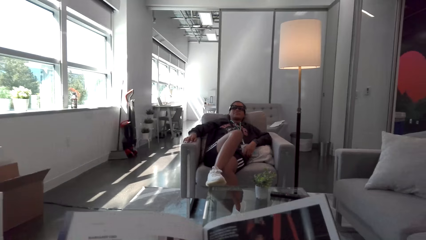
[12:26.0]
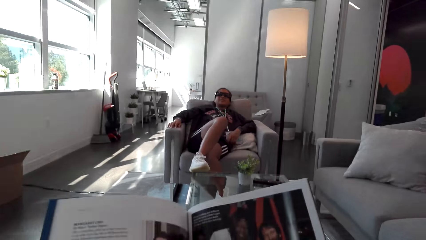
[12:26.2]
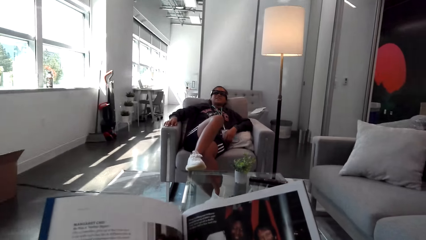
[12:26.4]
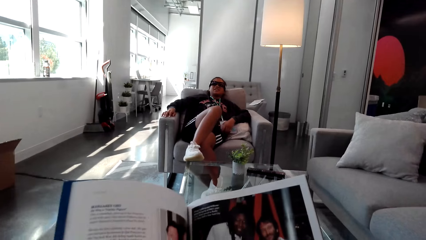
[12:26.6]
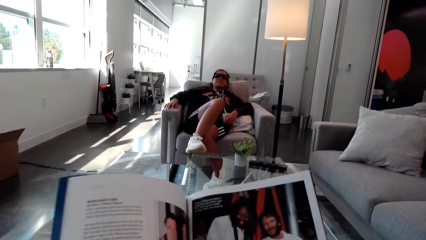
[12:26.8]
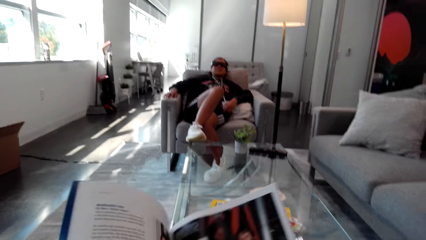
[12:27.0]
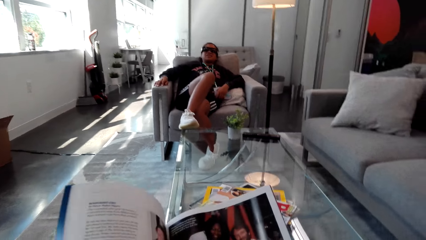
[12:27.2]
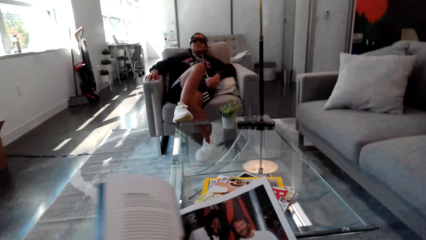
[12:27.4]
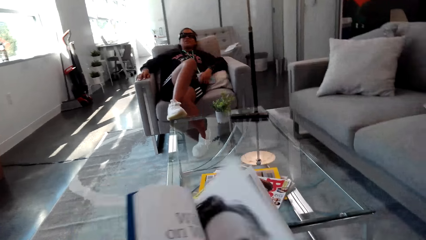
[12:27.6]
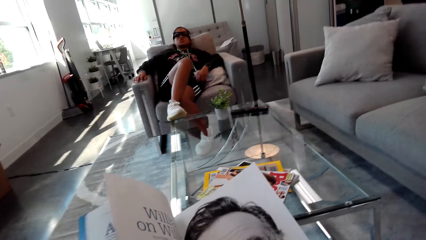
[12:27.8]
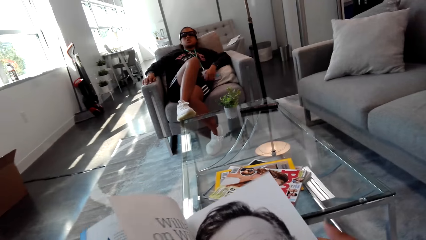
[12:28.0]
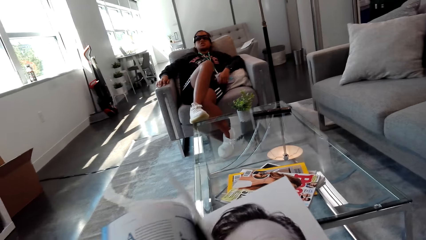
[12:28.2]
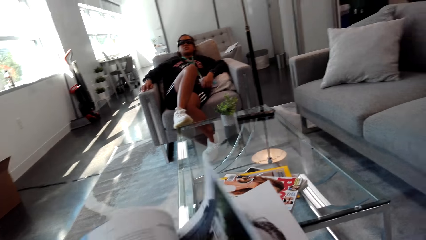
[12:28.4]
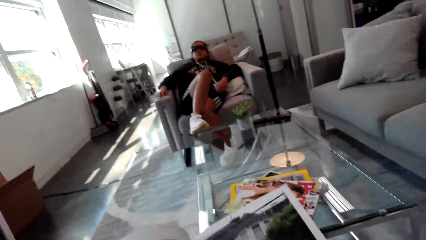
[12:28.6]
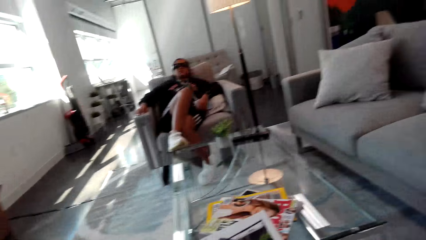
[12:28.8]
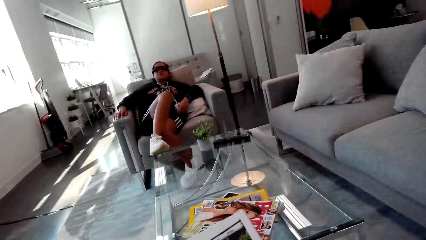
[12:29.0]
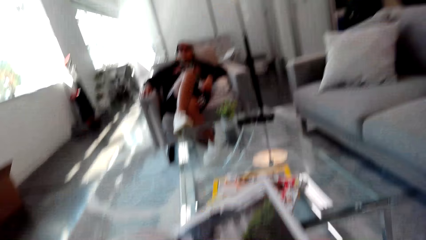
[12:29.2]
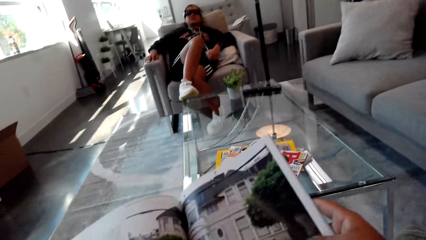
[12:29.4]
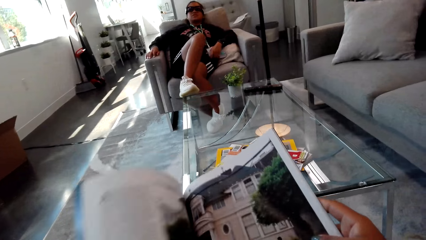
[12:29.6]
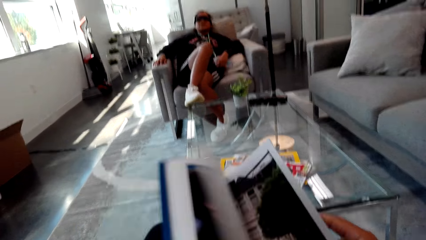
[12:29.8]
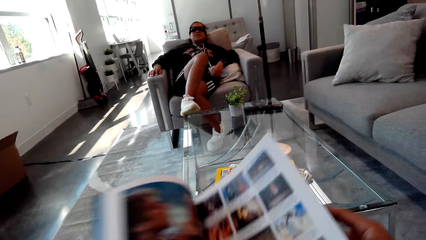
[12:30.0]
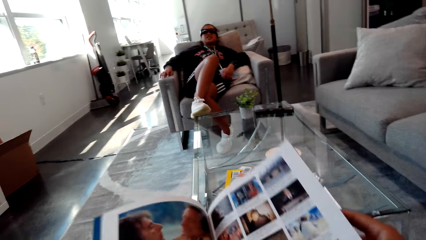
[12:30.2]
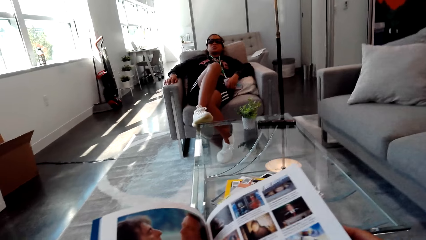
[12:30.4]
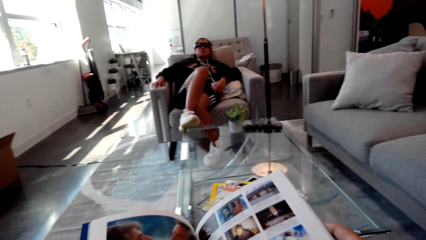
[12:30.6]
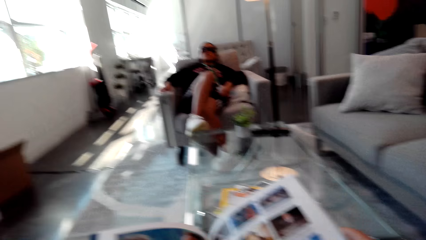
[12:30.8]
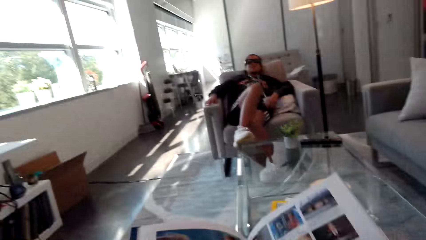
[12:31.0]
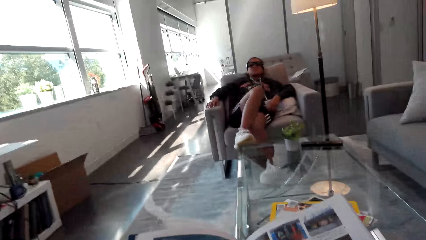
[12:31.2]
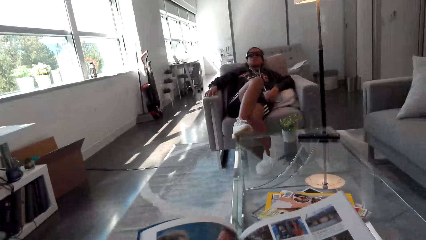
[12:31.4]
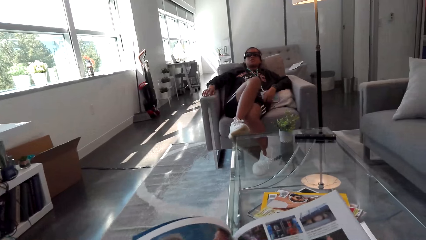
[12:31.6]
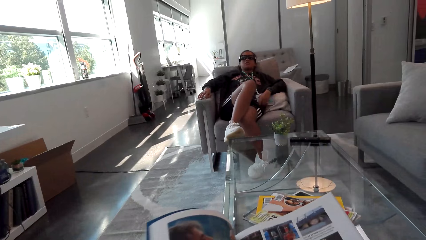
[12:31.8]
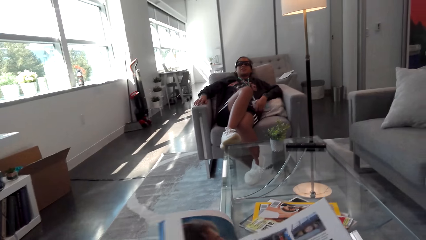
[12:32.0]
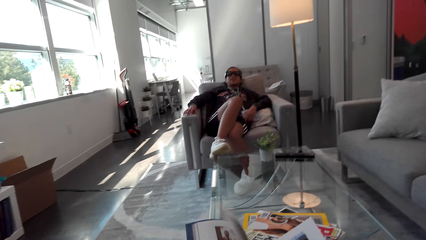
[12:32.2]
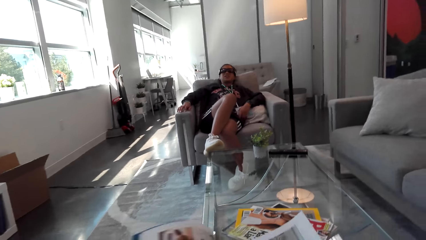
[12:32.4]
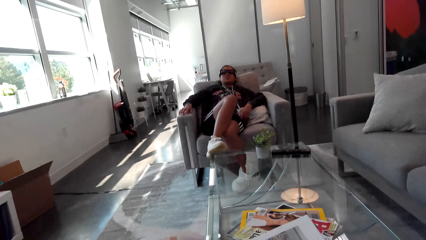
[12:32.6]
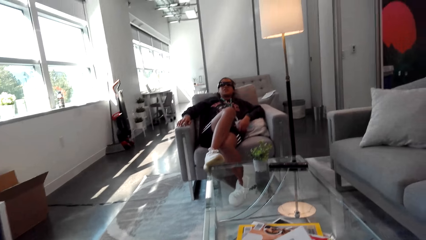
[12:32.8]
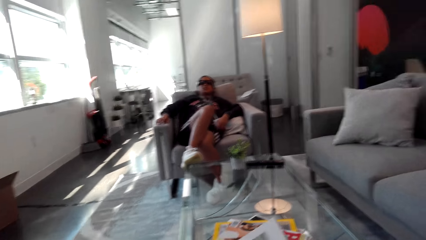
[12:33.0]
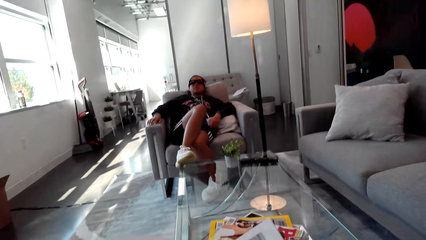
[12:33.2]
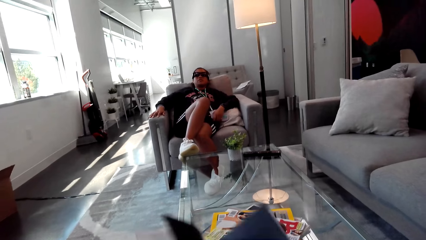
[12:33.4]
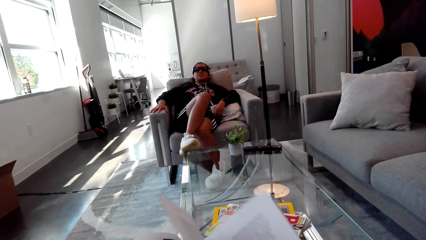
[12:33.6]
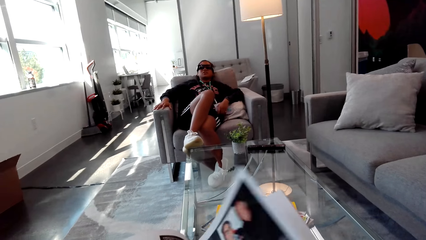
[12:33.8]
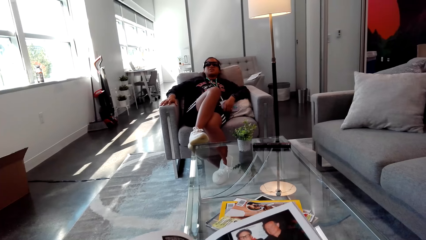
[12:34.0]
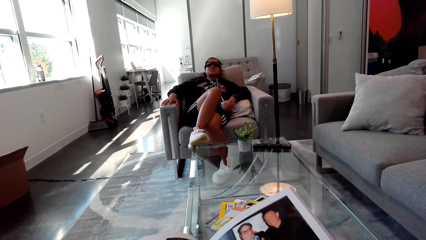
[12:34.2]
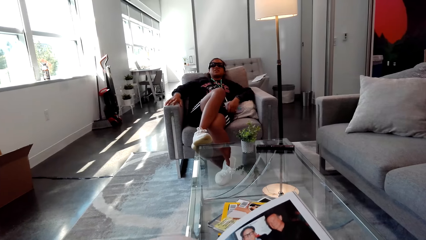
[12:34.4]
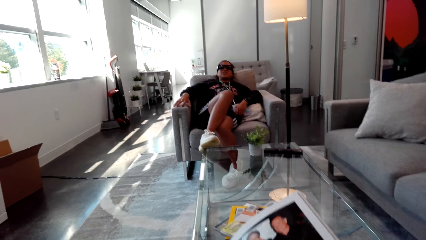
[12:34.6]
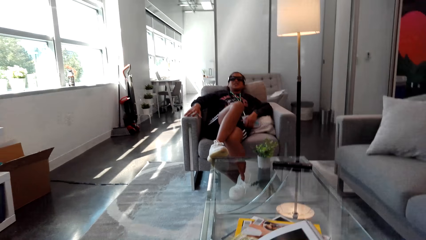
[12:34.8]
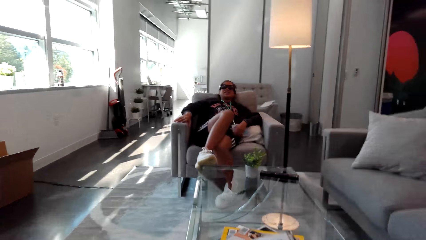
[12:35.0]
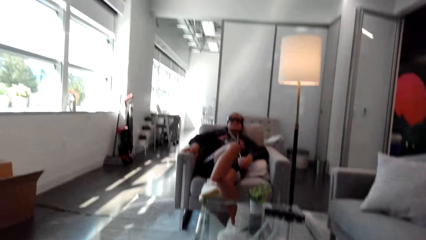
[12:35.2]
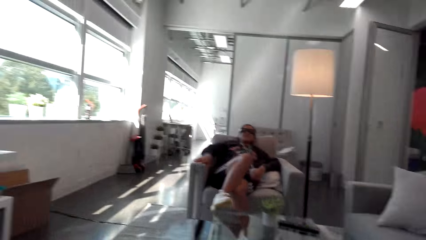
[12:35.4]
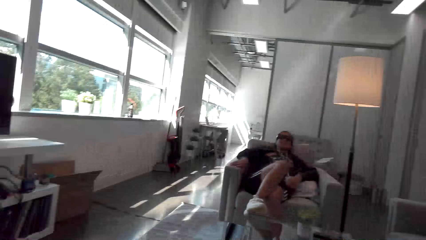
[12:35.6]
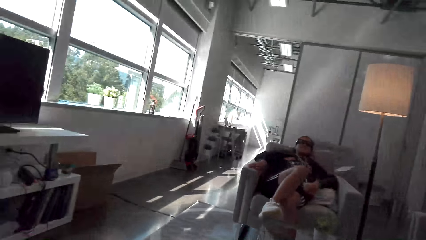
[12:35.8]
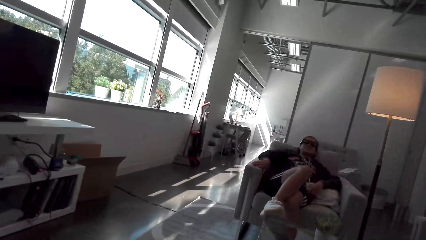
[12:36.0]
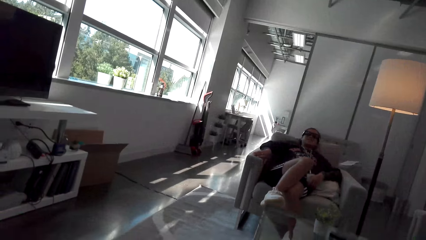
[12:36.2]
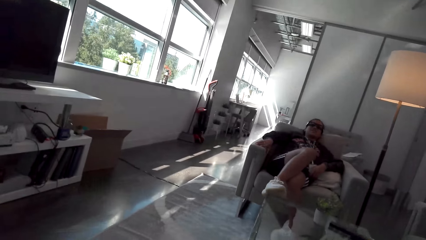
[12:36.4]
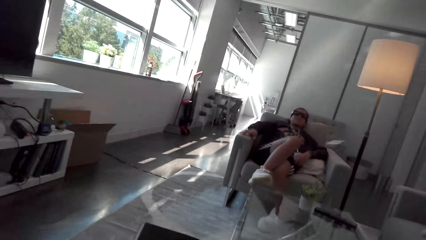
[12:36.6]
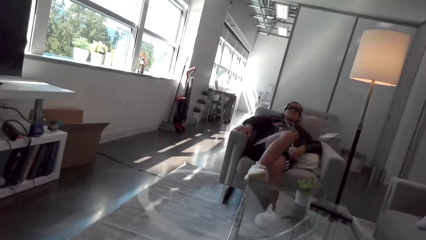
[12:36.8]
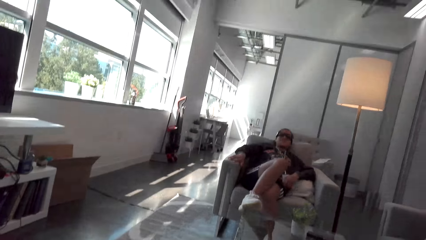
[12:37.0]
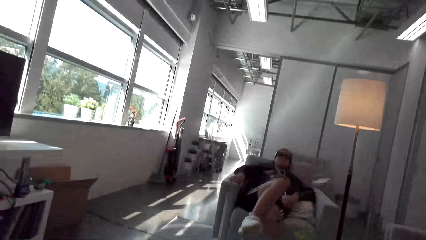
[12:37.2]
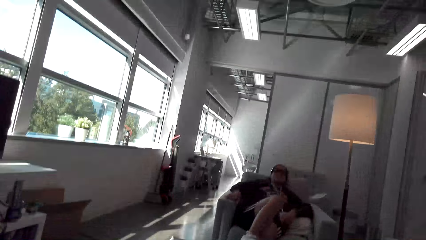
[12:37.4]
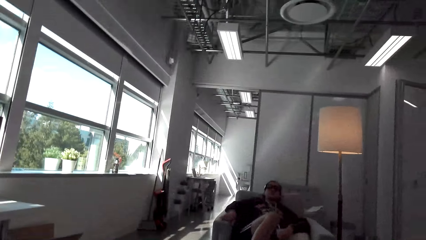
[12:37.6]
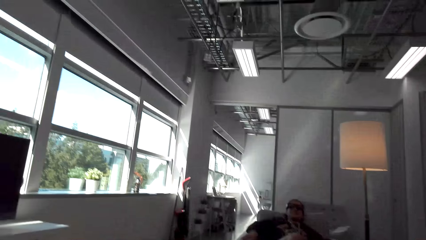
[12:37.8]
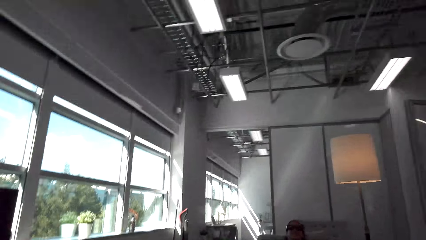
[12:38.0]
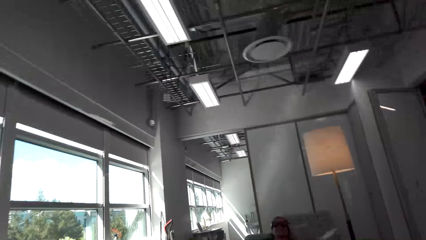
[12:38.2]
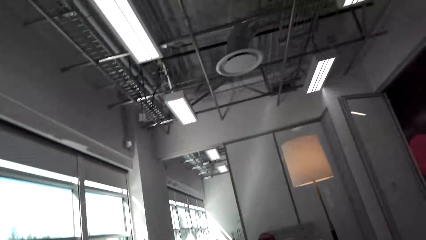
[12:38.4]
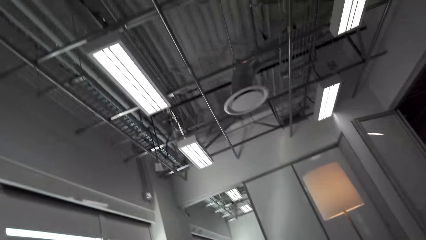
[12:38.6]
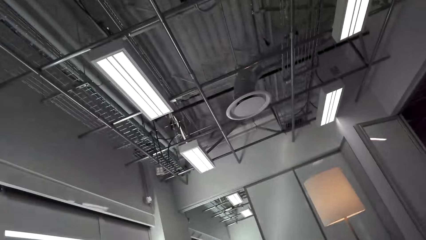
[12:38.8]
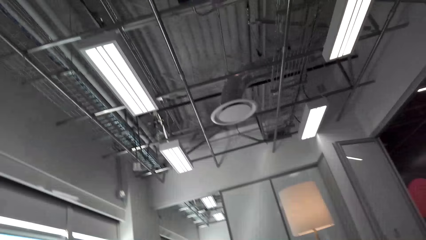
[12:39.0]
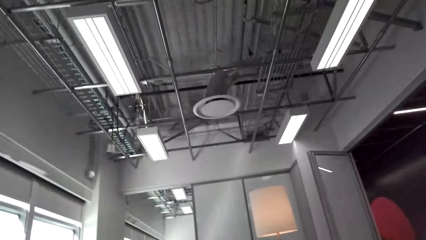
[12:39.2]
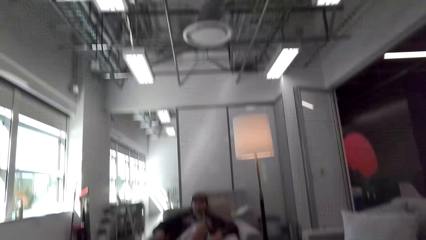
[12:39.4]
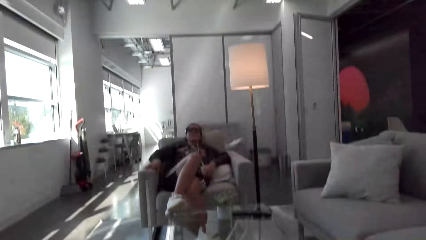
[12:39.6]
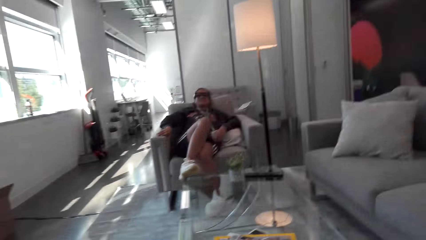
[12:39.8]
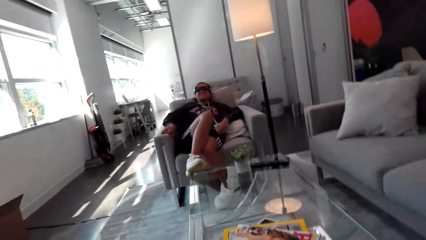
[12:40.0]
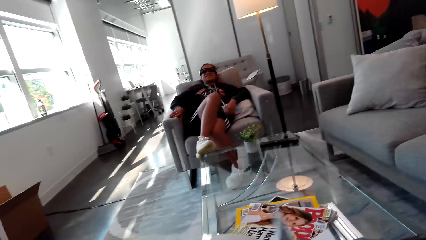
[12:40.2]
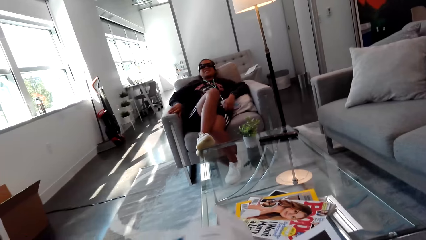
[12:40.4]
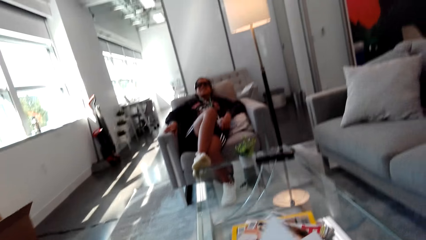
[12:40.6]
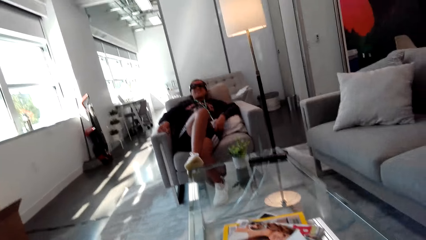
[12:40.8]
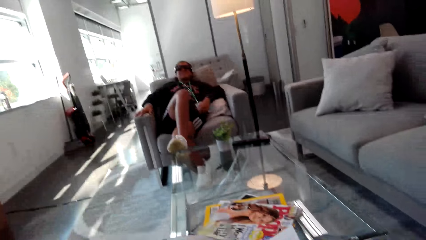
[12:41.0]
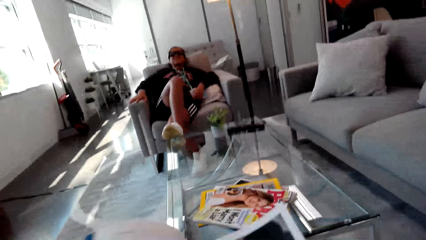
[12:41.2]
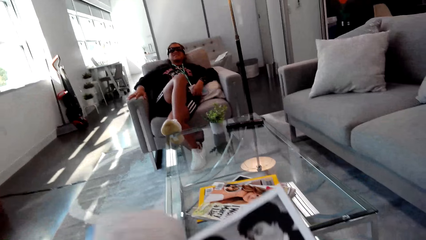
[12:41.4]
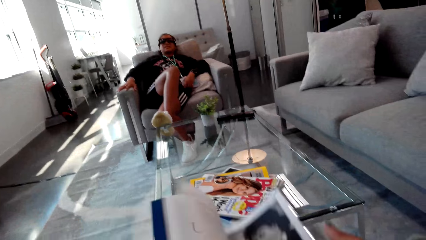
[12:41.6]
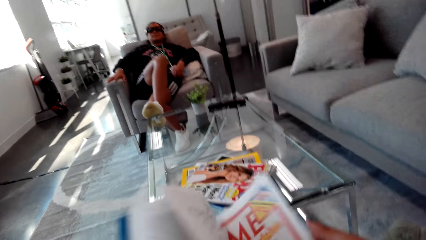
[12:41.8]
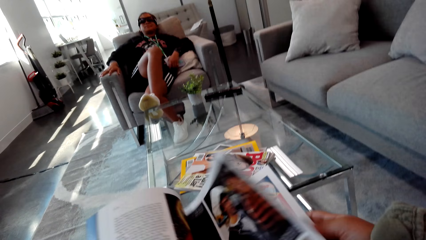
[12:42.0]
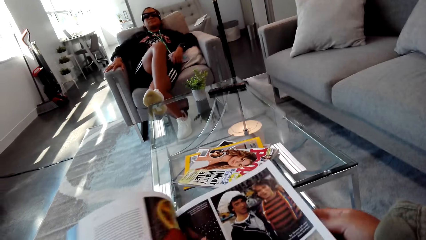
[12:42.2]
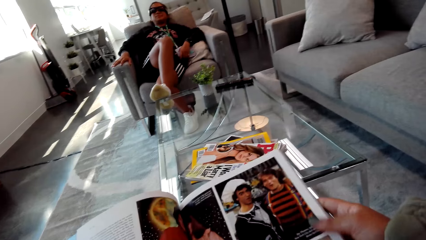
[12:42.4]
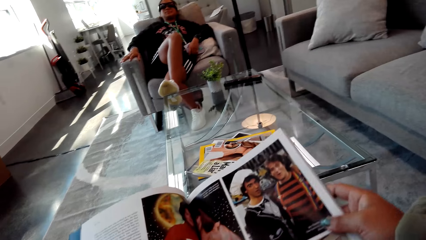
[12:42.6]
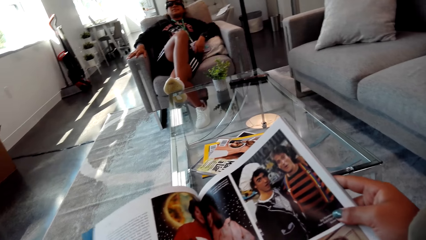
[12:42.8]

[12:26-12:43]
The camera wearer reads a book or magazine. They flip the pages on the magazine. They look around. A woman looks around. The camera wearer turns the book pages.
